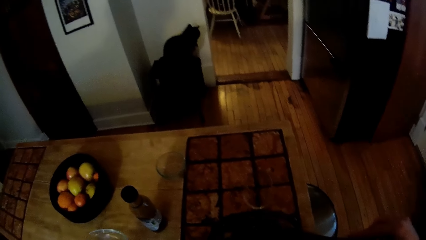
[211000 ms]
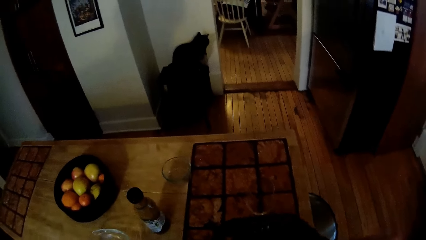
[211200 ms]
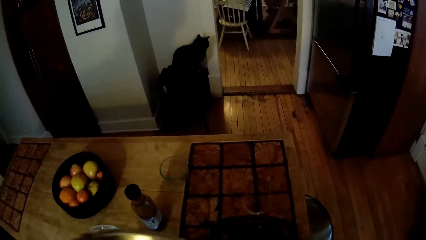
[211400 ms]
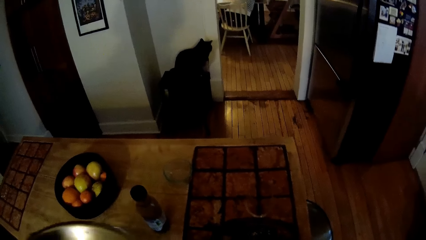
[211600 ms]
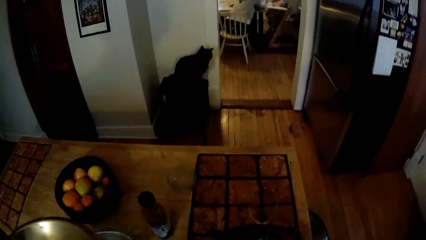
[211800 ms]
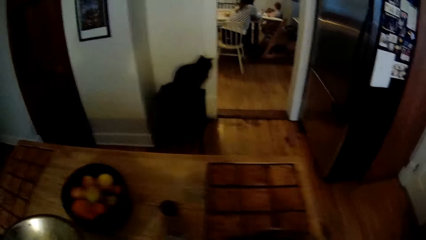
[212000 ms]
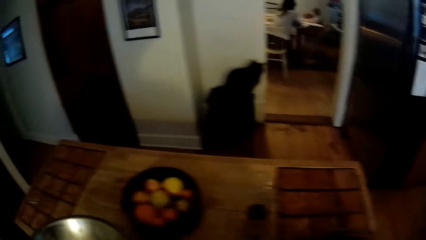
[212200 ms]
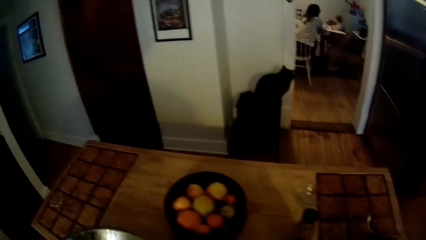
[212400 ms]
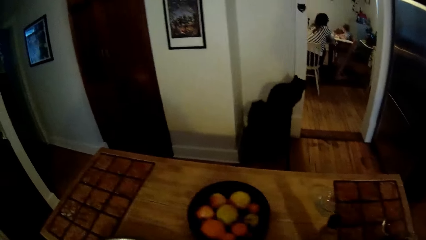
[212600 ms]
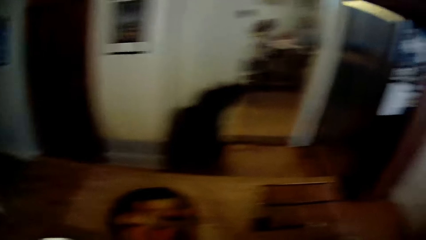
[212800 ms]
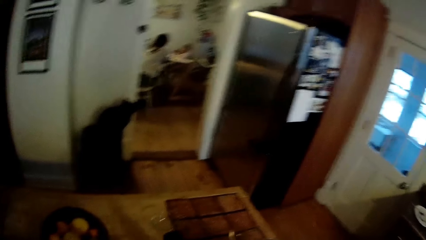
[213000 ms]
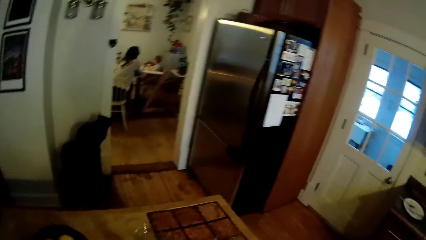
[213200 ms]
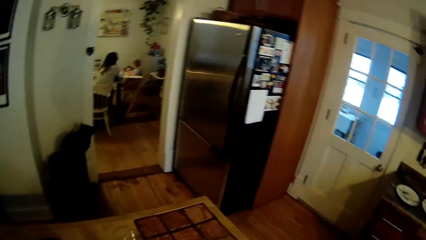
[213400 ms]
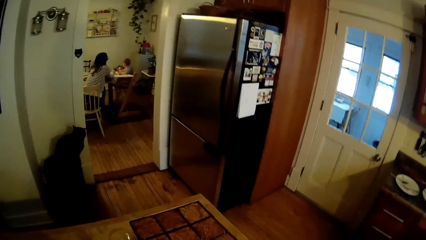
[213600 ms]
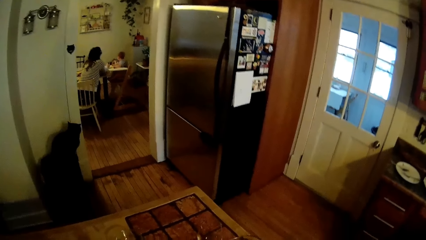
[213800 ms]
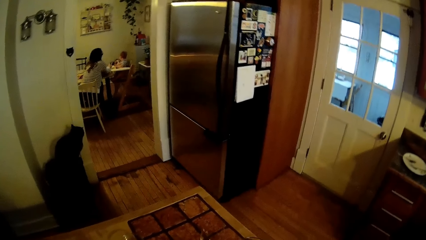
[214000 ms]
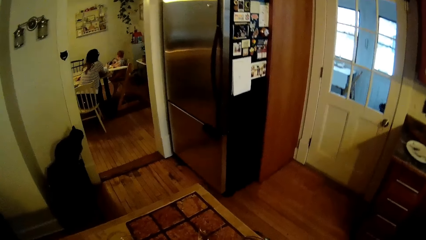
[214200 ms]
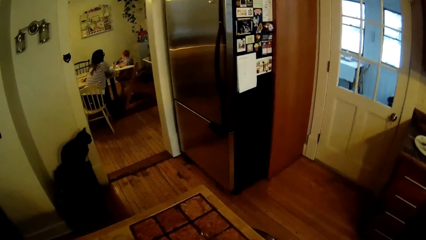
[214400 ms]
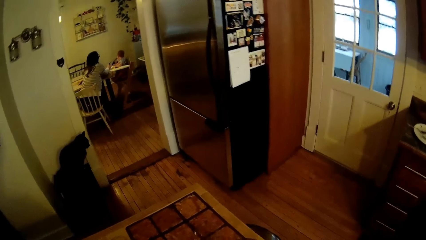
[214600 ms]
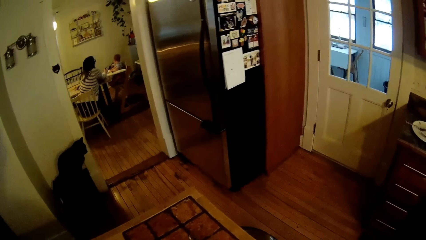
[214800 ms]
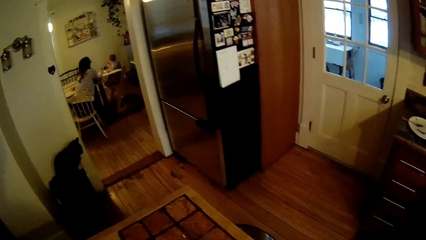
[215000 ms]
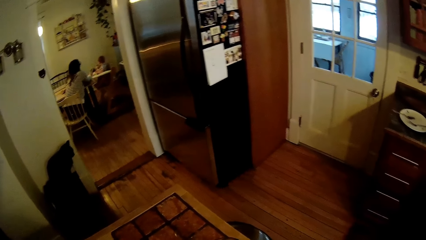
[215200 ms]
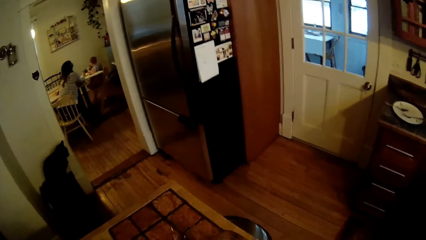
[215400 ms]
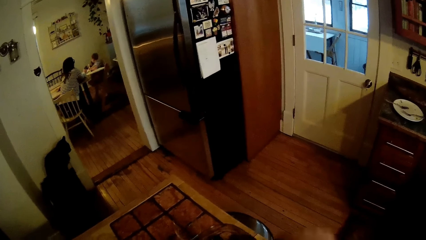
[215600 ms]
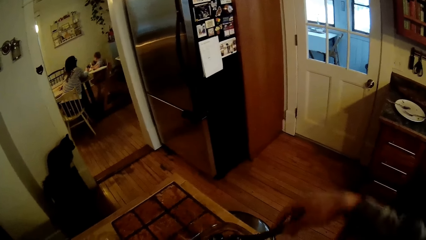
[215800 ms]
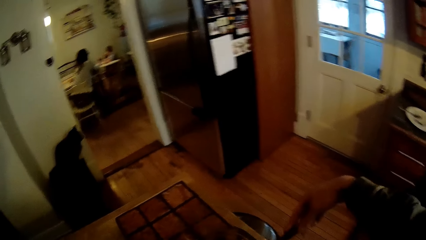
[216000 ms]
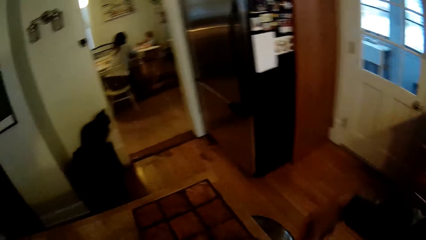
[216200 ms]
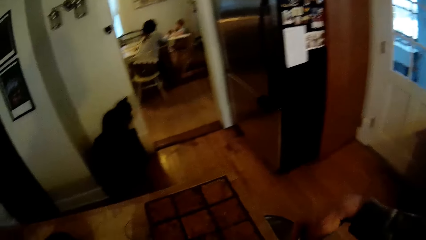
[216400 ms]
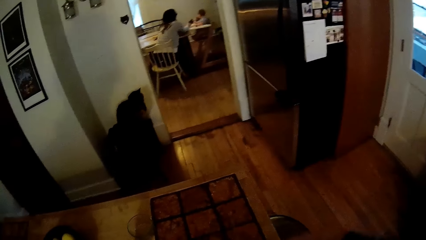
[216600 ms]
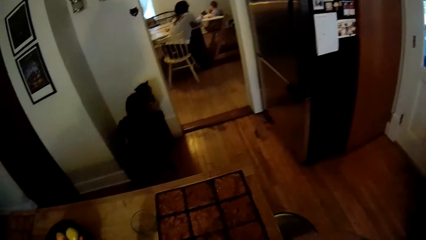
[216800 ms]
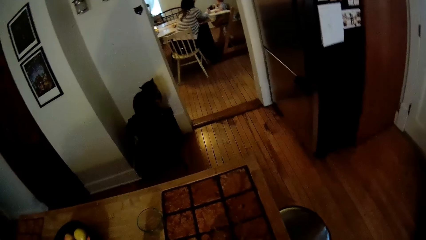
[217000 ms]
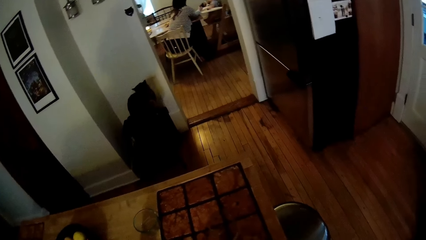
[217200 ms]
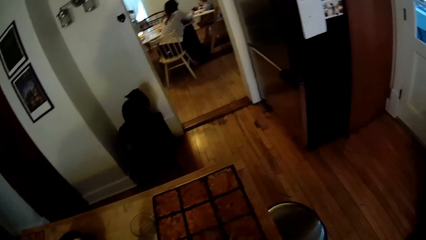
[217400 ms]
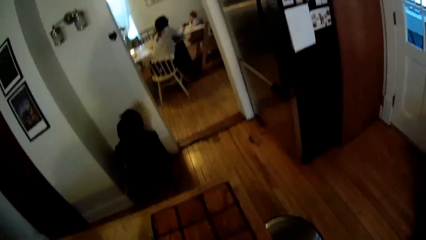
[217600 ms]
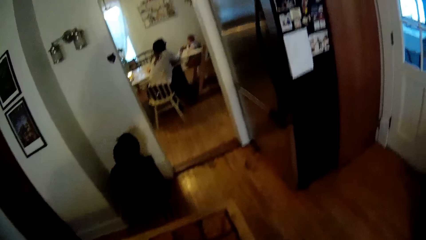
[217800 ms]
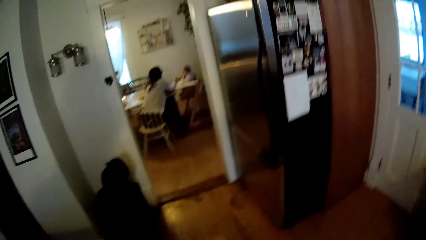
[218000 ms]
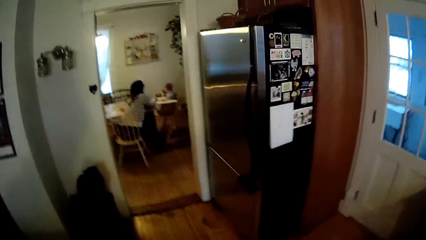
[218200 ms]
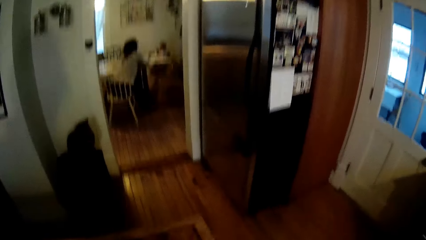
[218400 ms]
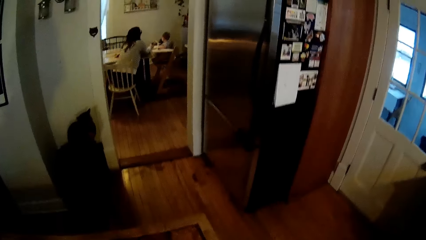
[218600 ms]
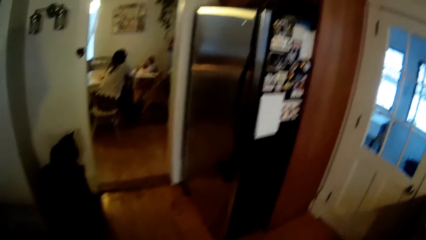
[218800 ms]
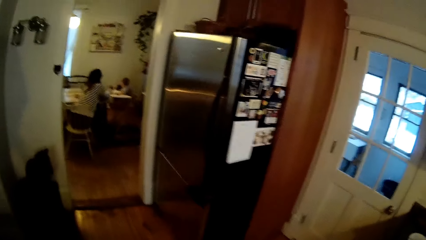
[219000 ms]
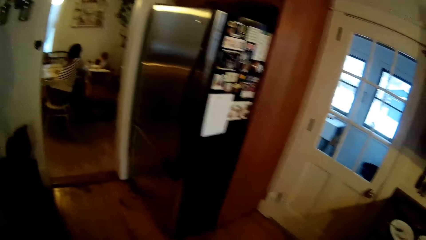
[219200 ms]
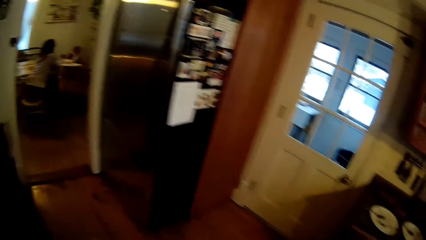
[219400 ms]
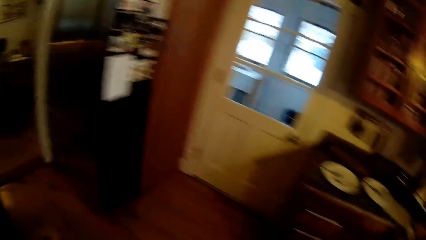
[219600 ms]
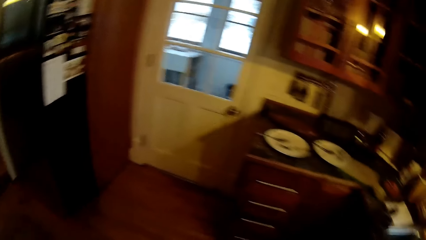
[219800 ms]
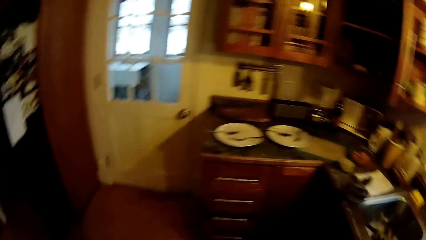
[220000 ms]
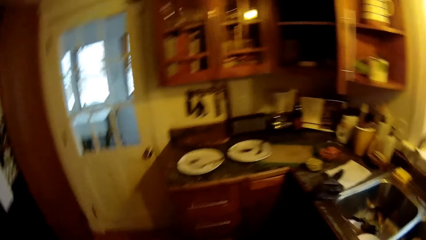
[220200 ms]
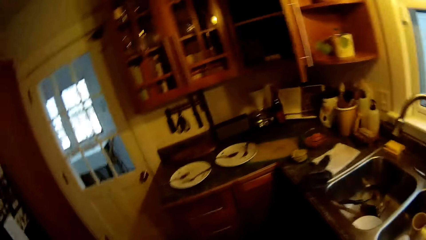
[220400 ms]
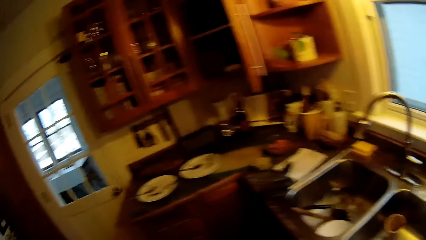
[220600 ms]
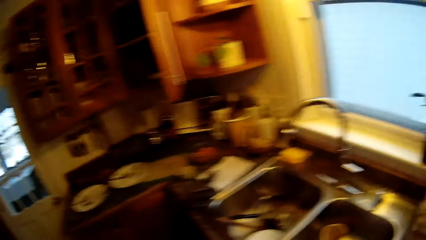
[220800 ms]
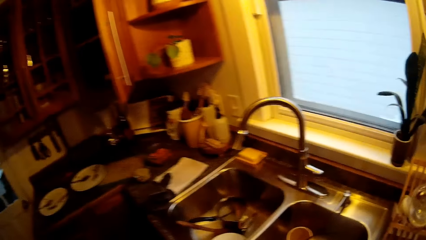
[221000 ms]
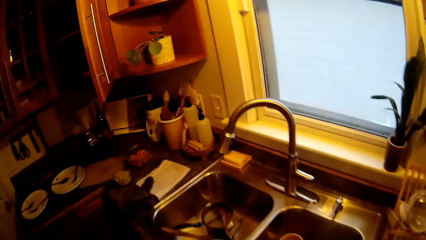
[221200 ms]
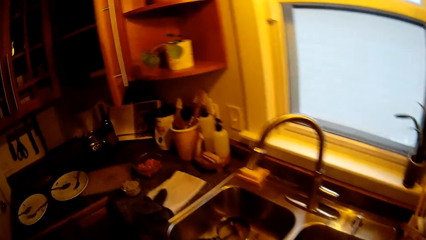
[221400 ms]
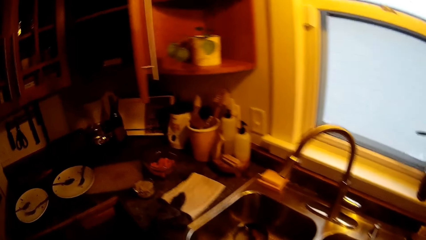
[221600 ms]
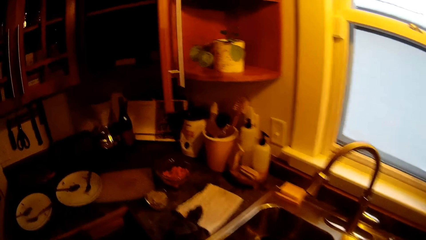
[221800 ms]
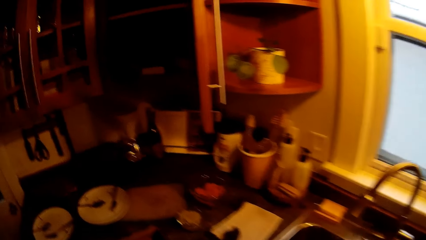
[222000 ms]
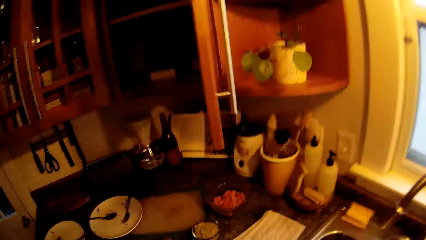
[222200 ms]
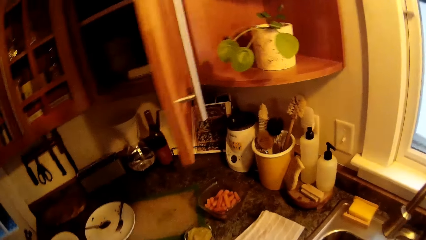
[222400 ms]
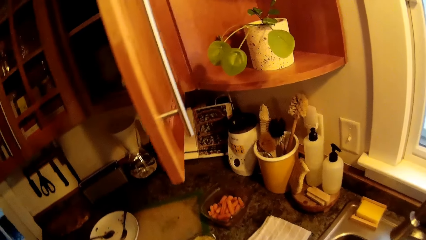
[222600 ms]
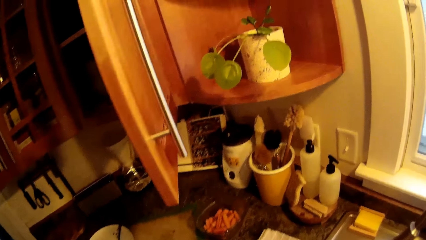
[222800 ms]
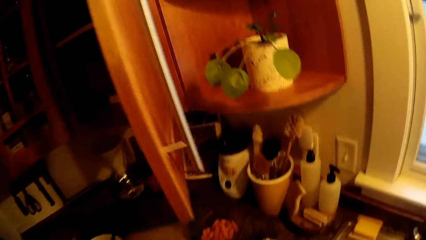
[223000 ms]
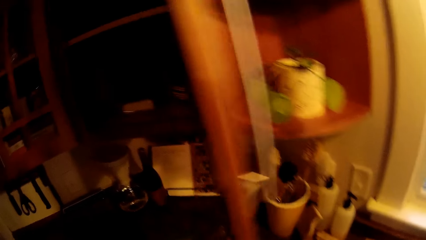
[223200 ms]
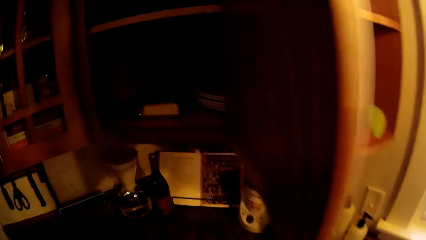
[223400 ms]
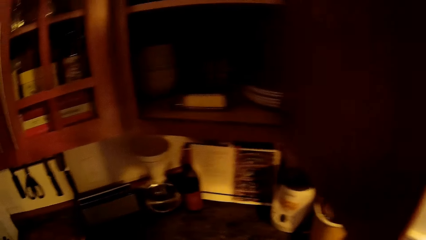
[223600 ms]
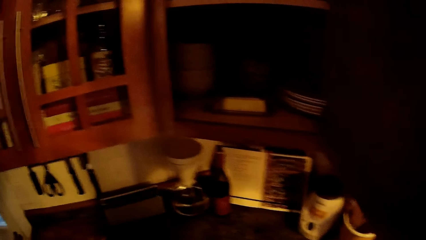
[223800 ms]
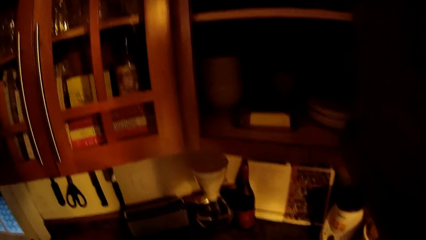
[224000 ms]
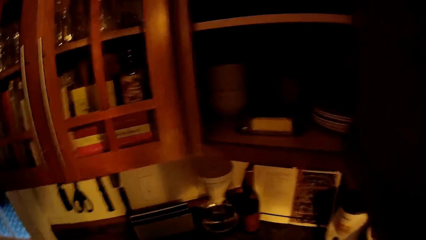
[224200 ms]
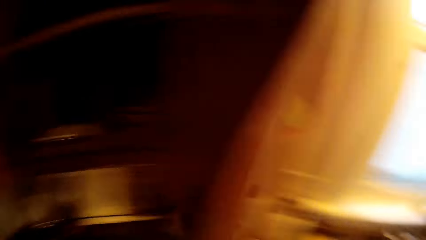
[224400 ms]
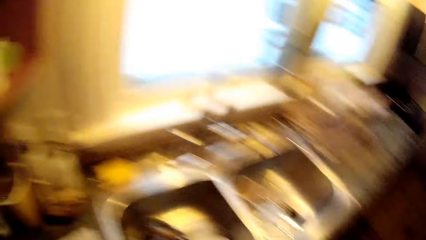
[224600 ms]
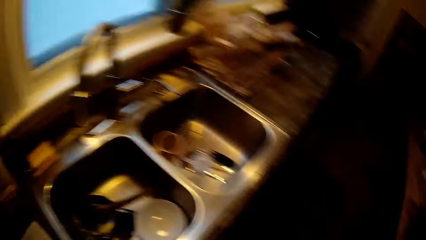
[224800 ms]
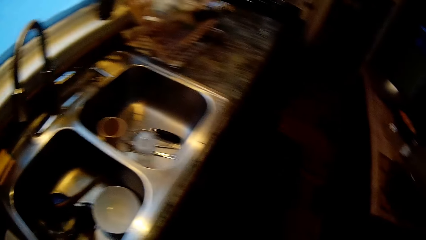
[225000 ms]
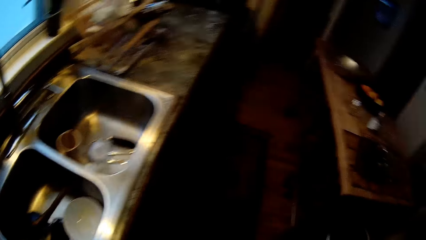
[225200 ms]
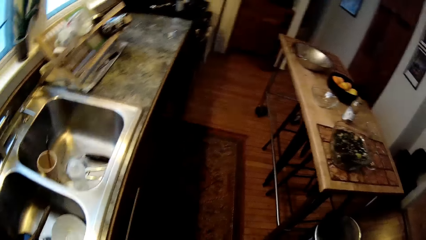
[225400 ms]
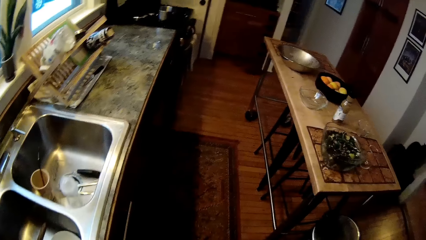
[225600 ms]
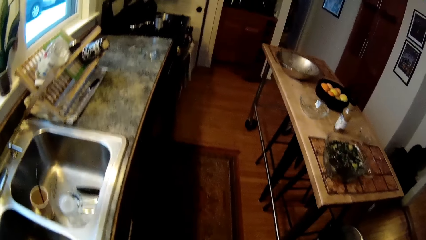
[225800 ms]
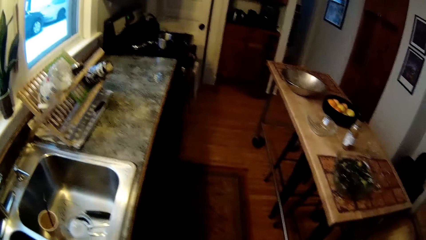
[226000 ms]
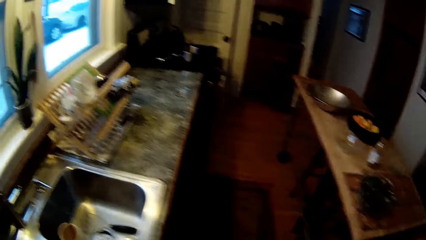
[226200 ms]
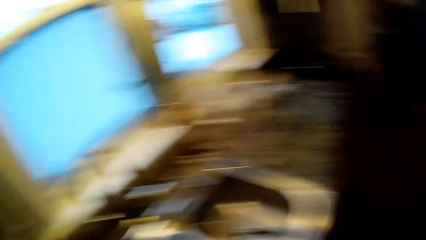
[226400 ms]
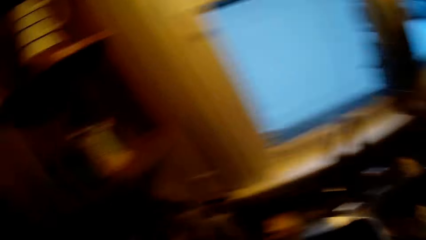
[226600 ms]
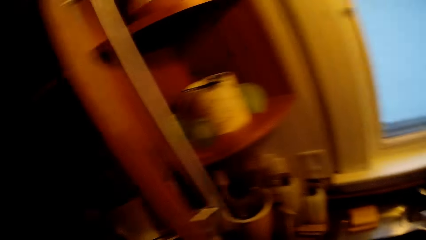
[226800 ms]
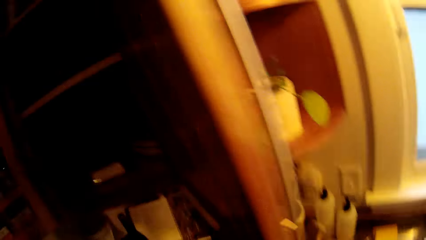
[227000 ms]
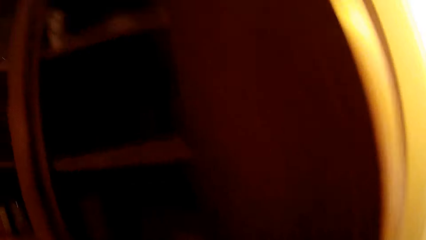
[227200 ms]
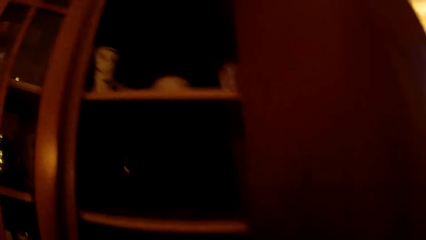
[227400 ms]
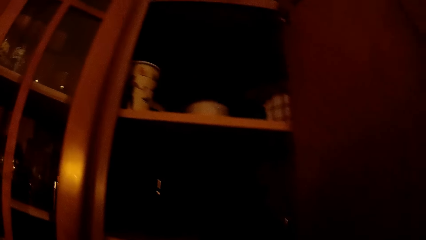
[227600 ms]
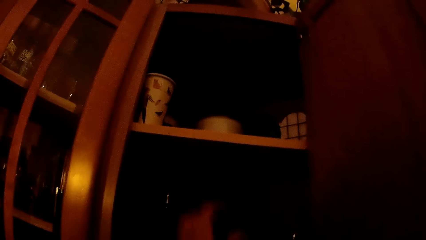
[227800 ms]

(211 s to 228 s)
The camera wearer puts the bowl down. The baby plays with the dog. The camera wearer places the spoon in the bowl. The woman speaks to the baby. The camera wearer looks around, walks, looks inside the cabinets and looks around the kitchen.
